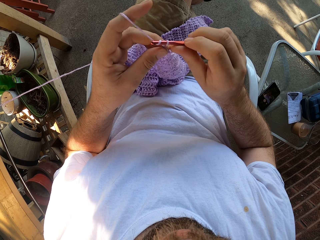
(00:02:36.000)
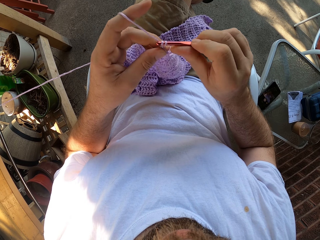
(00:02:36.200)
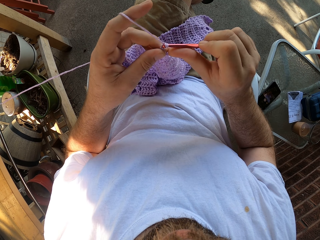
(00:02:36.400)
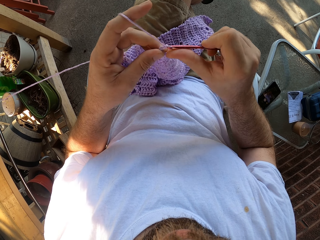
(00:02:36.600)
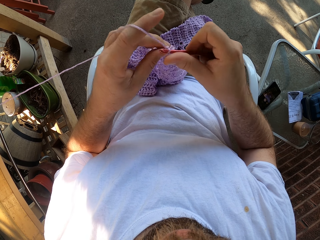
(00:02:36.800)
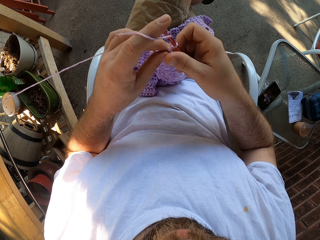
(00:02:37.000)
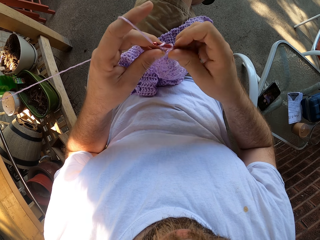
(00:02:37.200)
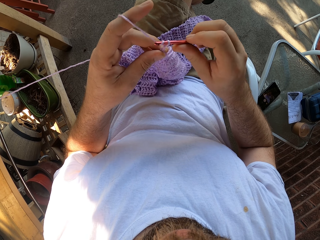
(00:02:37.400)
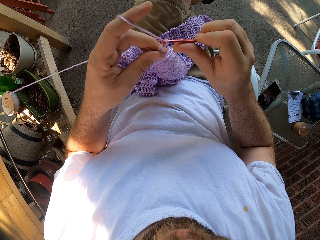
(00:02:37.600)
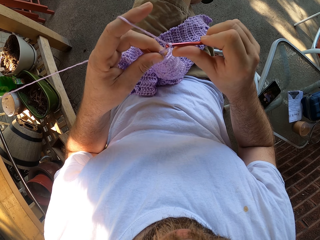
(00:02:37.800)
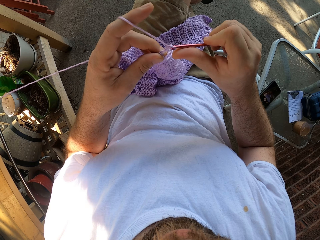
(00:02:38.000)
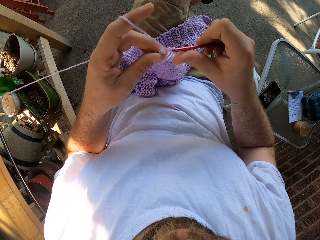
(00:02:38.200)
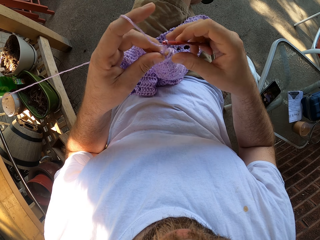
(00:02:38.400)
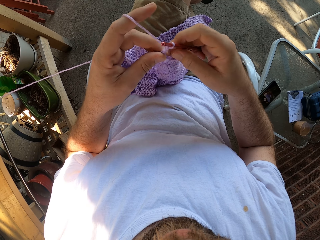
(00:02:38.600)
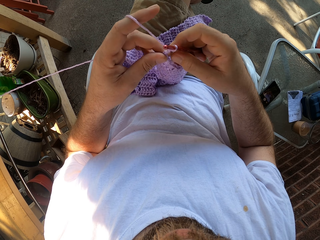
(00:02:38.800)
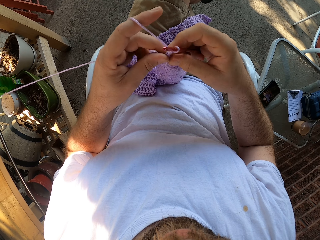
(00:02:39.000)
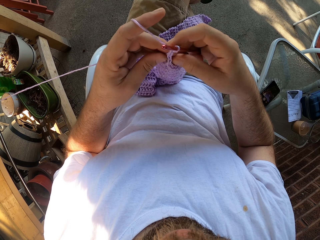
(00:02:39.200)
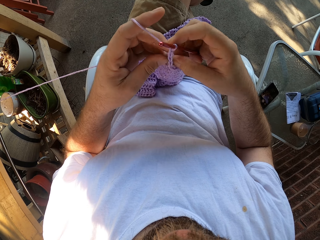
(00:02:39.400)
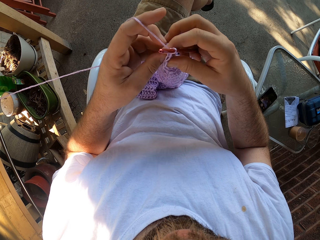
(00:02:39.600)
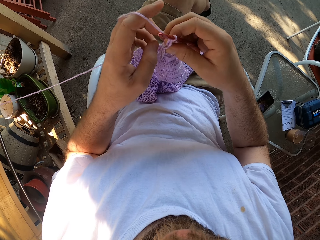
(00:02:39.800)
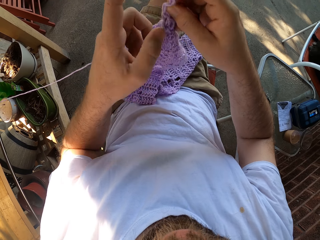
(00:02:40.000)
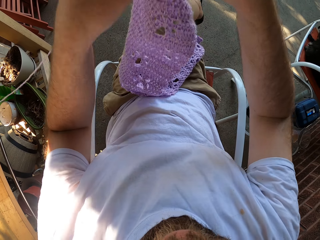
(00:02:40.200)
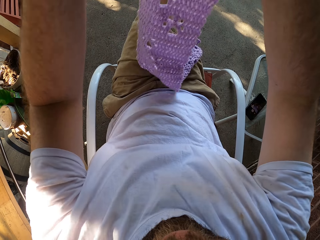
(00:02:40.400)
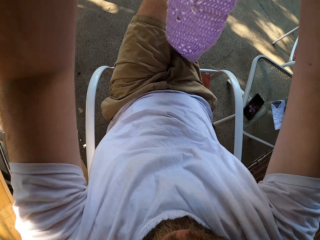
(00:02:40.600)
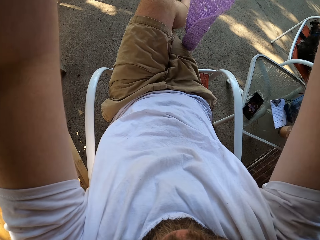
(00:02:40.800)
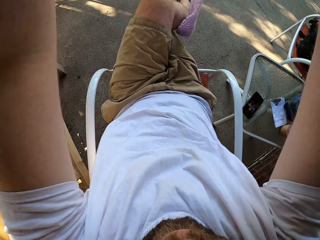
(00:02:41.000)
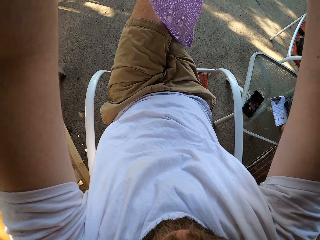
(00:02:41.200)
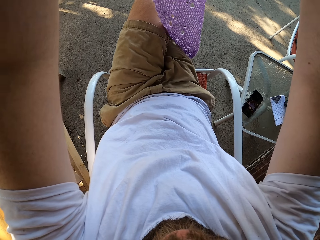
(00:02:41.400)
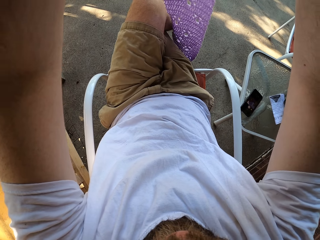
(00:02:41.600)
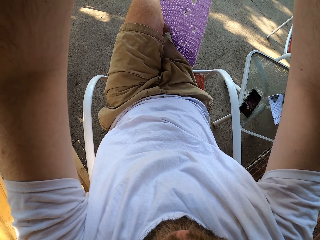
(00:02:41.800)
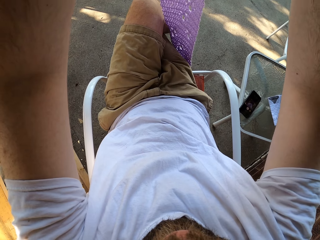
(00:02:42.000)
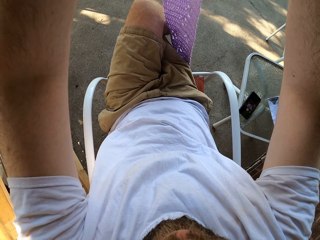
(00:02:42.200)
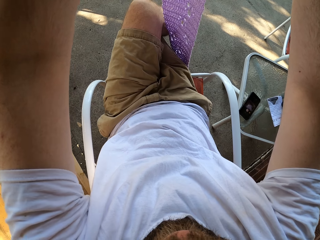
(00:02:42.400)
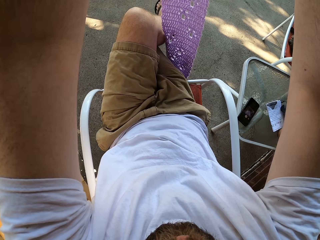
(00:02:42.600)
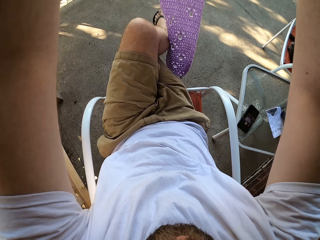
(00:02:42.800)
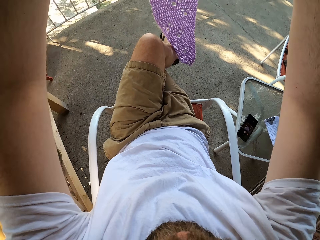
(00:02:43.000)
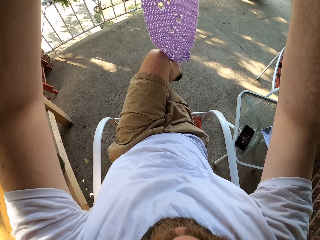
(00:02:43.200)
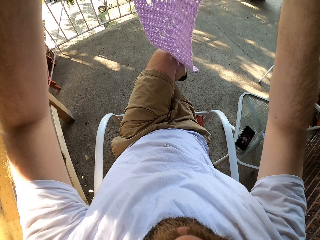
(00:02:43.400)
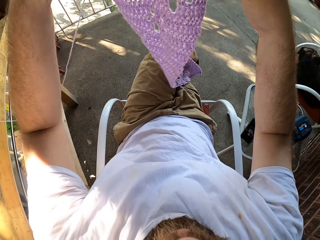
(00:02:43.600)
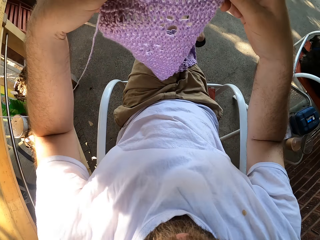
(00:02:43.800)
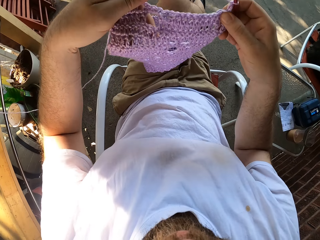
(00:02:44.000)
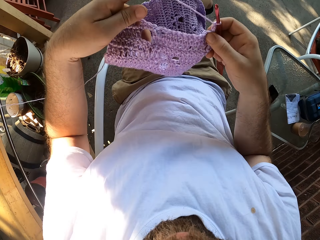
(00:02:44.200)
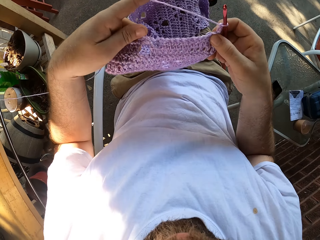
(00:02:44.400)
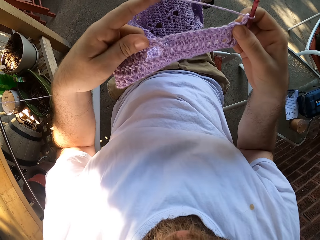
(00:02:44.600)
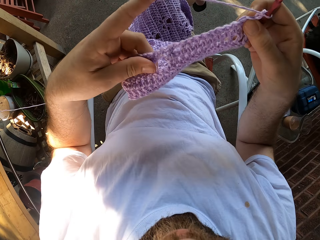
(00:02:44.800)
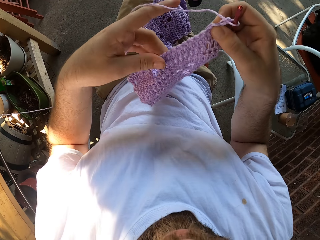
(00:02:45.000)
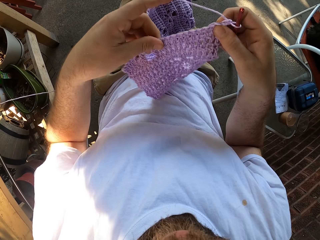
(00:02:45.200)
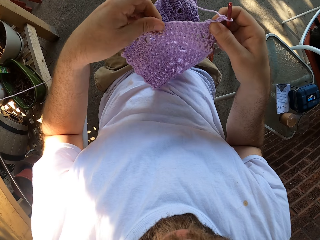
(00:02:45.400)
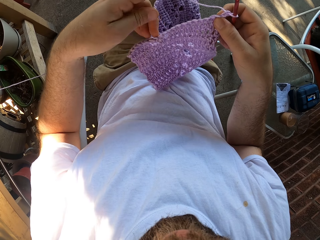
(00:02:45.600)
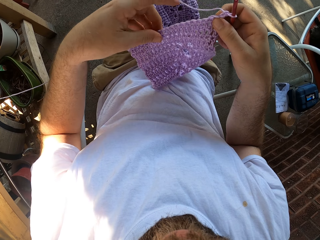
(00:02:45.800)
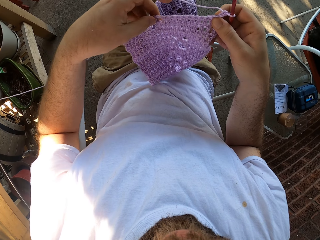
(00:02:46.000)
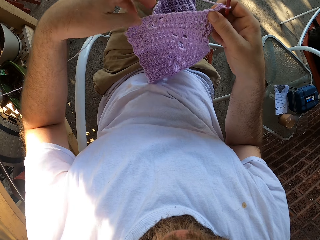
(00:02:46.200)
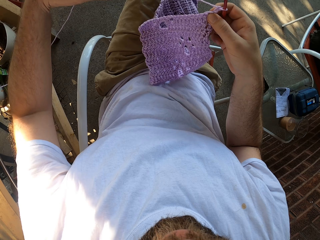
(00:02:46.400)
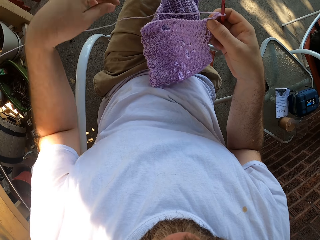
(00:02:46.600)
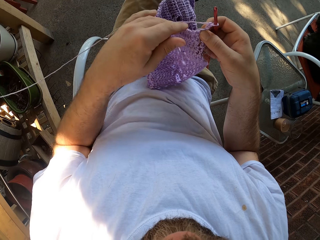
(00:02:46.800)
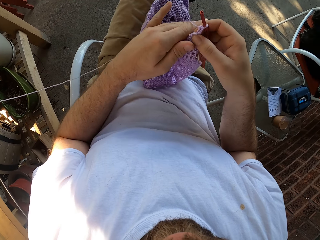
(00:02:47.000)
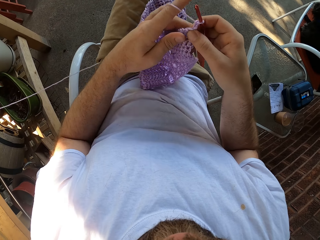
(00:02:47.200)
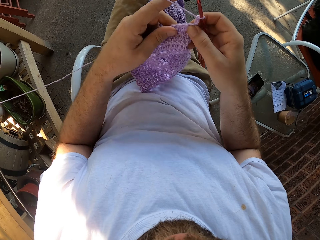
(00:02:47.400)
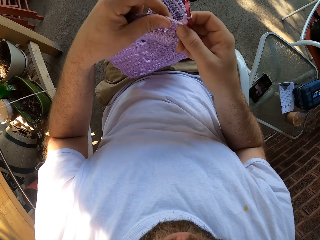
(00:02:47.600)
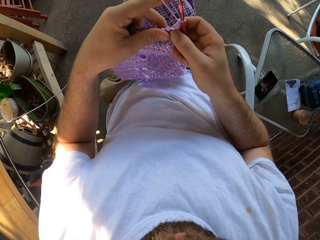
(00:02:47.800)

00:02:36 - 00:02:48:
The camera wearer adjusts the fabric. He raises the crochet from his legs with both hands. He places the crochet on his legs. He adjusts the fabric.

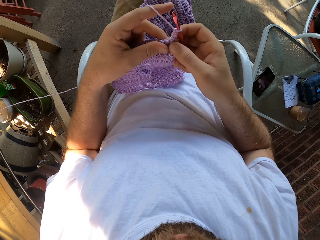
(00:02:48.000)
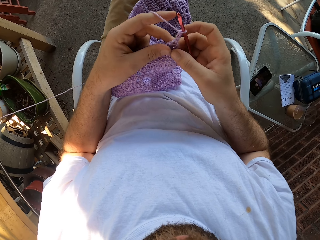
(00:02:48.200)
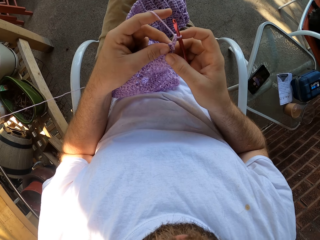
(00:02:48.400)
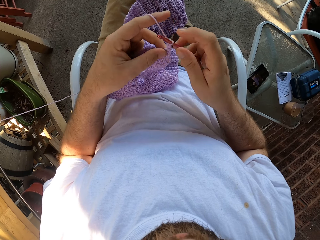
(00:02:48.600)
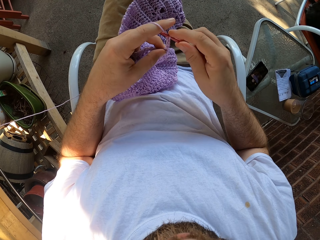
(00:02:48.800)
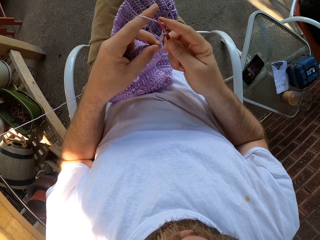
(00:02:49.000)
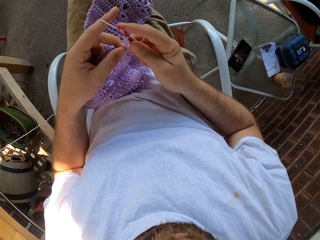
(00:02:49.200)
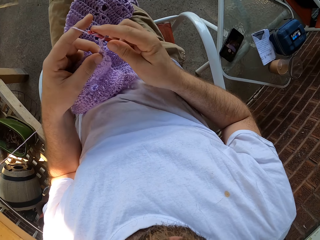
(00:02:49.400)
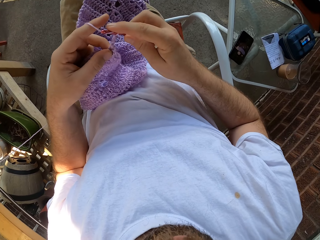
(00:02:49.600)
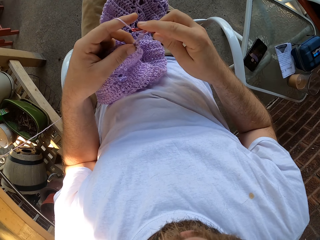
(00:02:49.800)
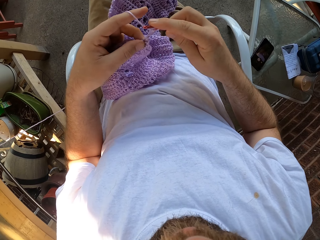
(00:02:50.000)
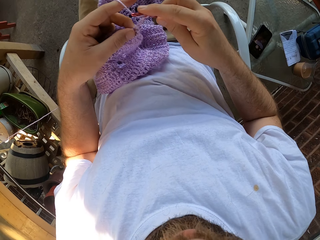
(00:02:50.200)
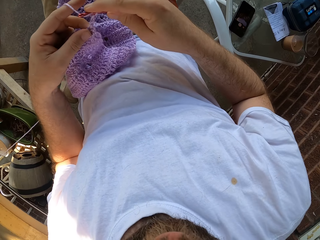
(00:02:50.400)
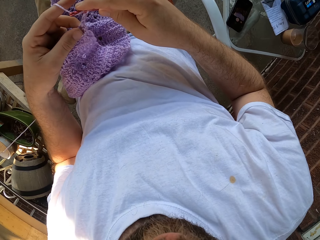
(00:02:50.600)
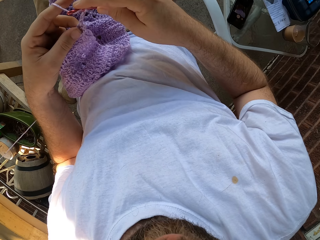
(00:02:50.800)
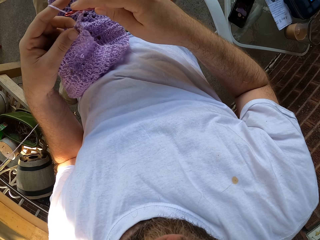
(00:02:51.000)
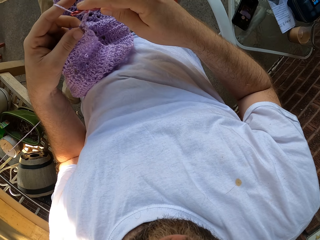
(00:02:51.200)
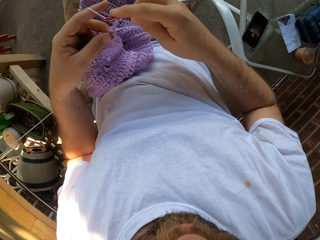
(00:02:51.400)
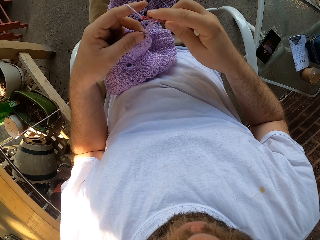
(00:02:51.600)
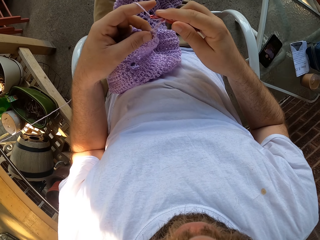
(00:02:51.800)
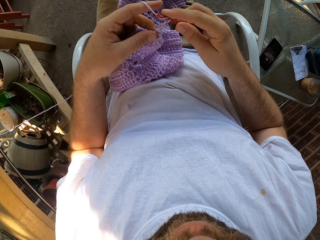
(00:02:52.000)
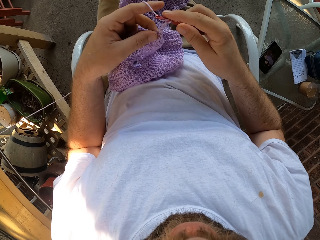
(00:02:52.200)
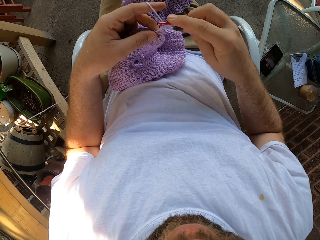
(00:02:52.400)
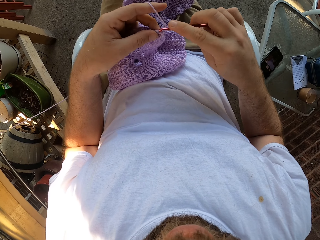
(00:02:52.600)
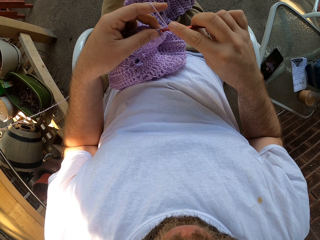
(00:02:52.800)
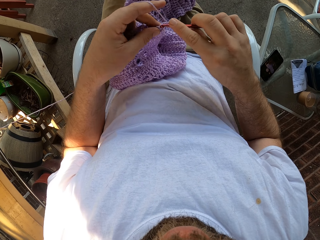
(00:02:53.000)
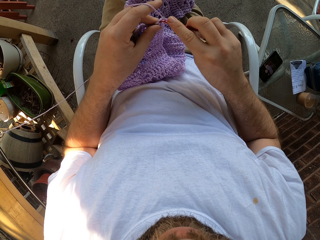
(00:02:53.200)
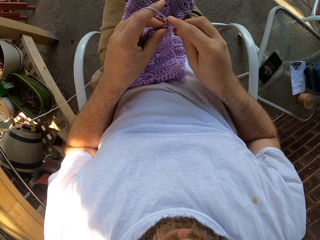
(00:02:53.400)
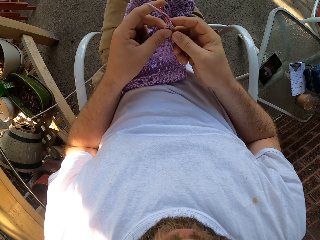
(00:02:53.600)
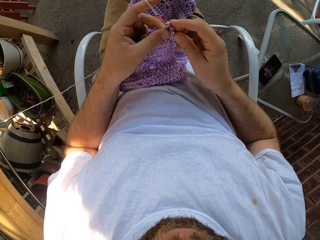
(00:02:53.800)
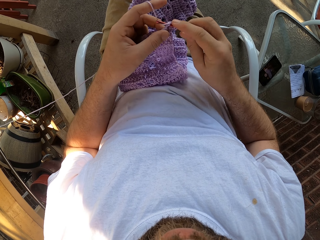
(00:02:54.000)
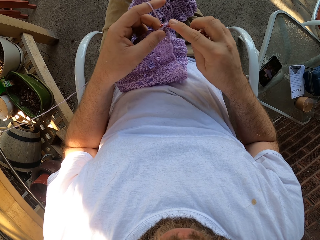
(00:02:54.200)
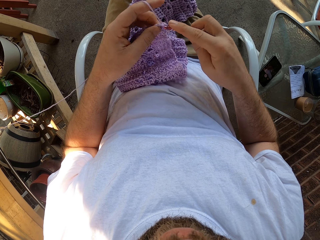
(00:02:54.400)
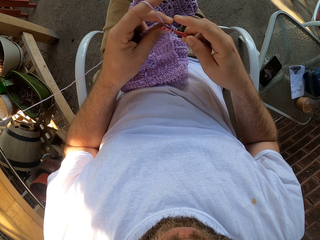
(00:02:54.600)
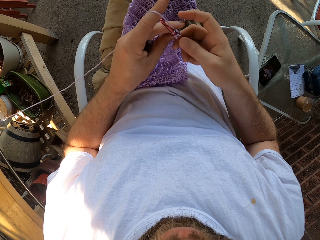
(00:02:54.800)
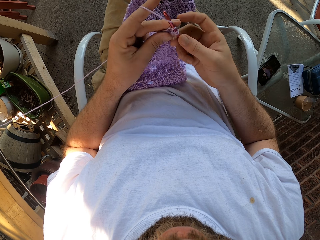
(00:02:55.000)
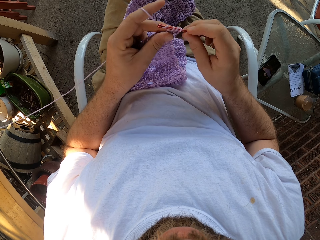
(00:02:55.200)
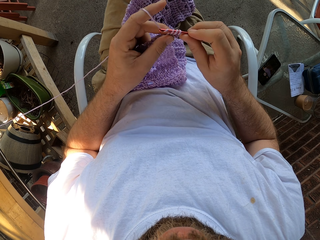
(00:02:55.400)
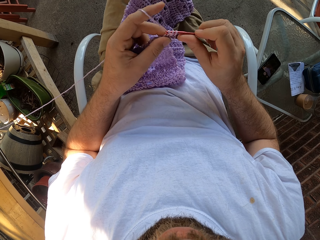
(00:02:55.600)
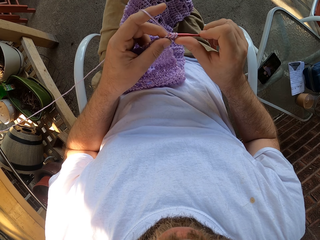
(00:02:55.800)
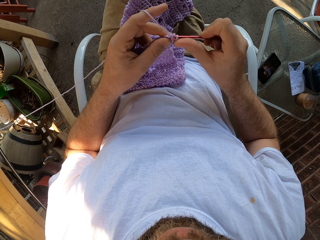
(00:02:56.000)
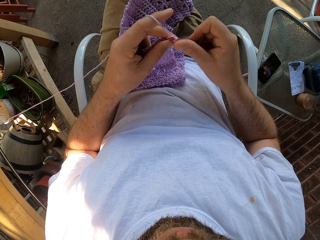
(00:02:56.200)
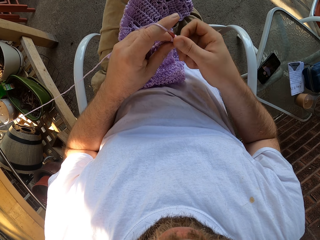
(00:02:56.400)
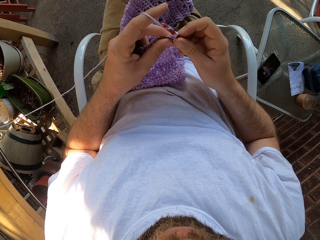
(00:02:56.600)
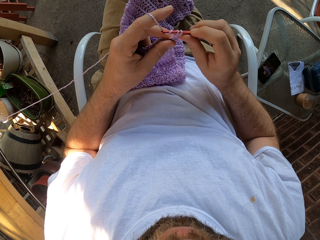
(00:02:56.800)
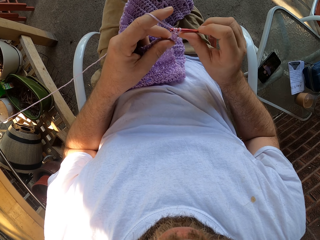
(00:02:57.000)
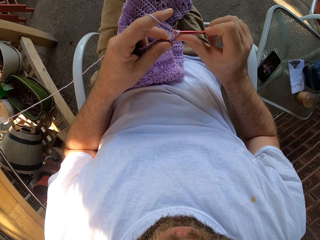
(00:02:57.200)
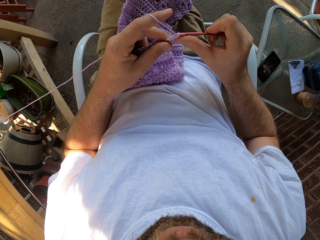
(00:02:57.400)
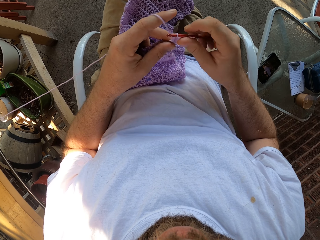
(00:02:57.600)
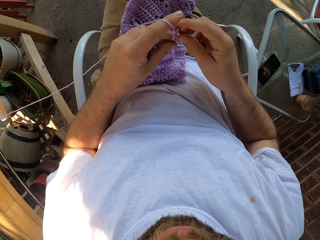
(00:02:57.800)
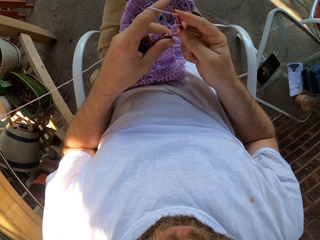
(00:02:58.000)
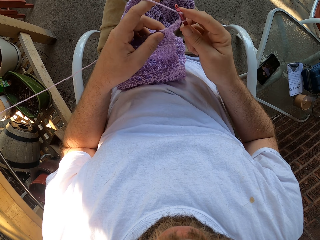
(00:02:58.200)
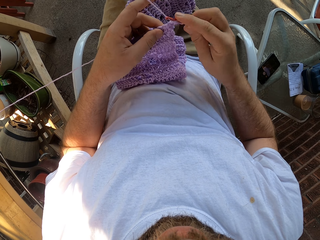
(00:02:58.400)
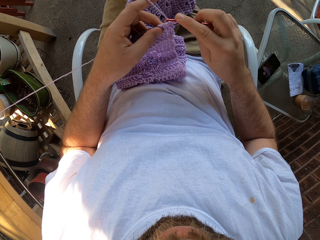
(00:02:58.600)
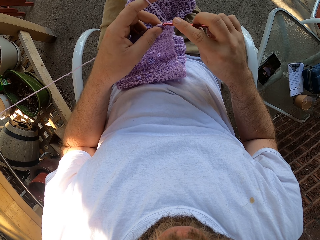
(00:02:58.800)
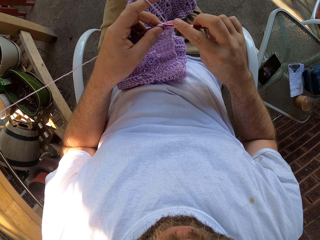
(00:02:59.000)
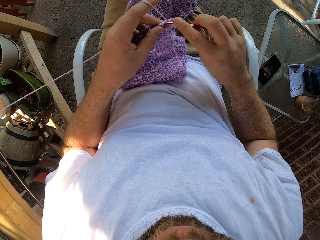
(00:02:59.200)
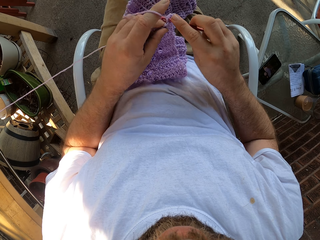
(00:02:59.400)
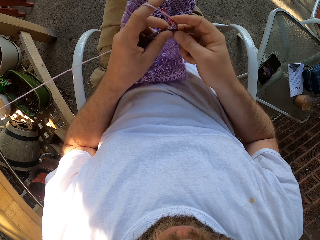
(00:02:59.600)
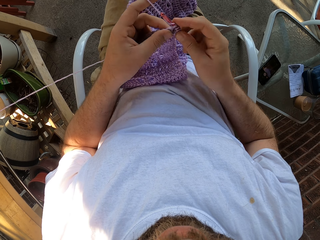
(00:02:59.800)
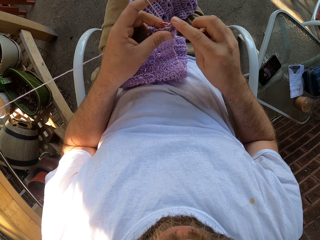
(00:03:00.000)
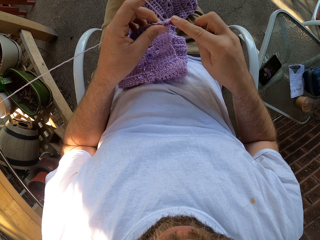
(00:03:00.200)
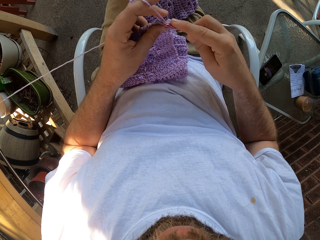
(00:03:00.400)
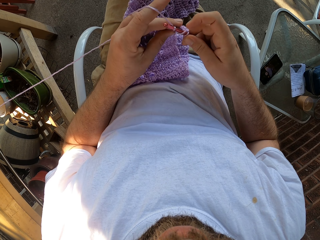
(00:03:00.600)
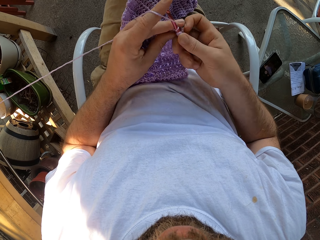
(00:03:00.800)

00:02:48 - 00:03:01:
The camera wearer knits the fabric. He looks at his phone. He knits with yarn and the crochet hook.
